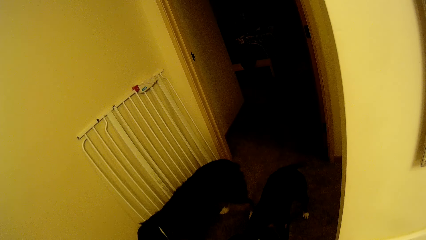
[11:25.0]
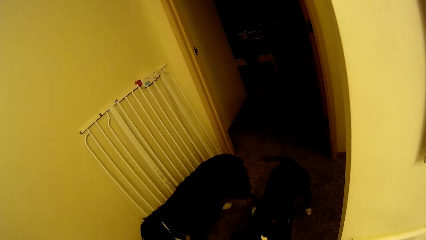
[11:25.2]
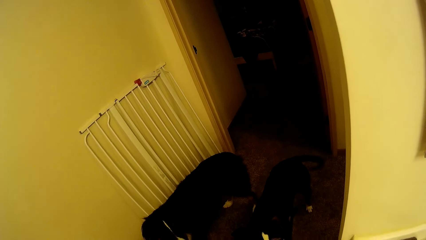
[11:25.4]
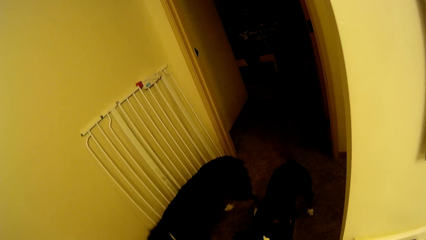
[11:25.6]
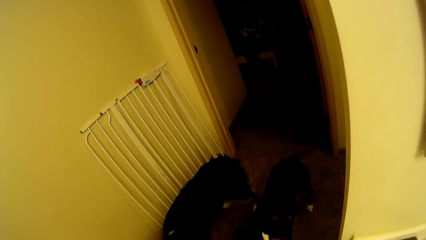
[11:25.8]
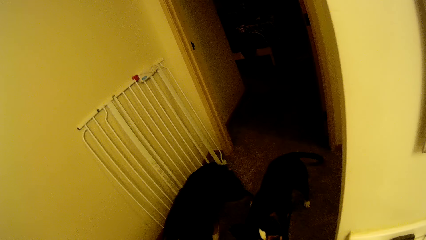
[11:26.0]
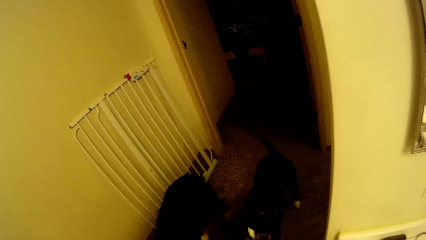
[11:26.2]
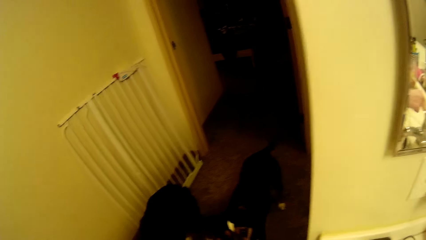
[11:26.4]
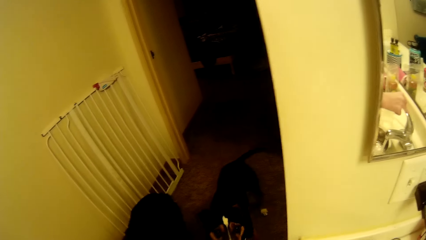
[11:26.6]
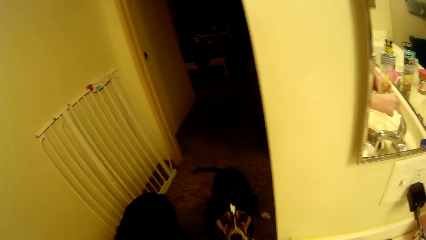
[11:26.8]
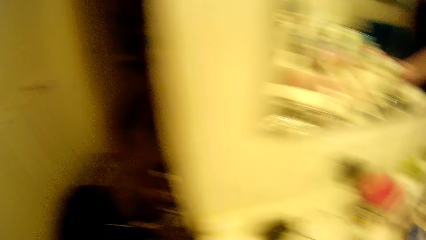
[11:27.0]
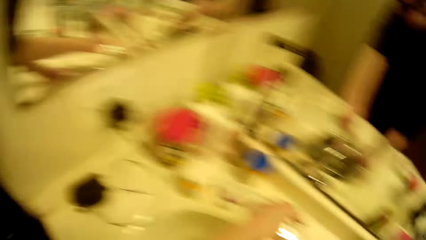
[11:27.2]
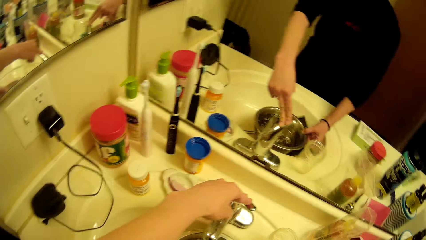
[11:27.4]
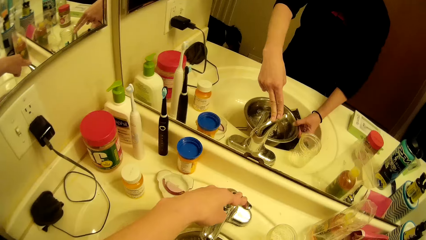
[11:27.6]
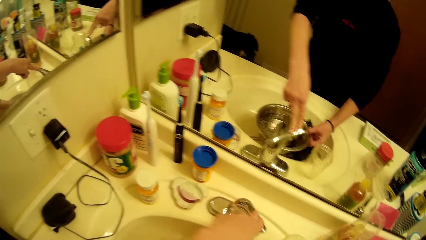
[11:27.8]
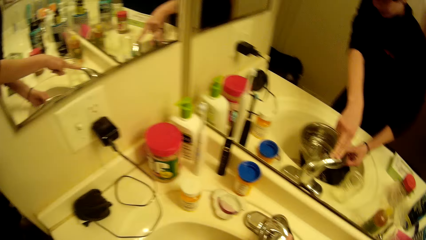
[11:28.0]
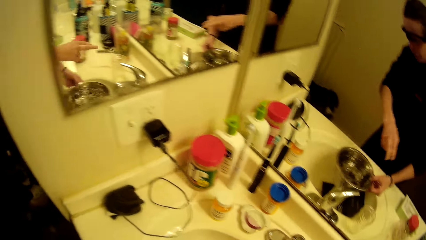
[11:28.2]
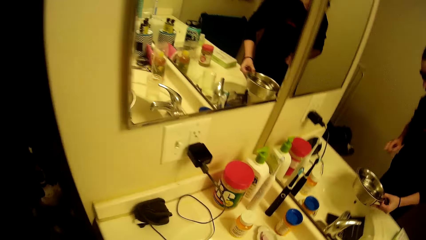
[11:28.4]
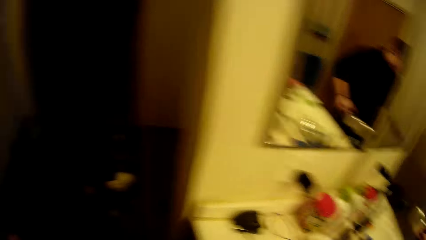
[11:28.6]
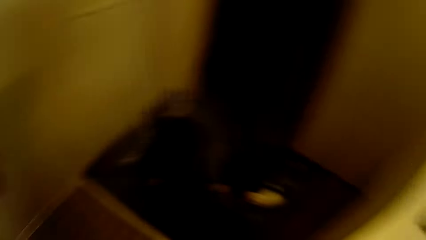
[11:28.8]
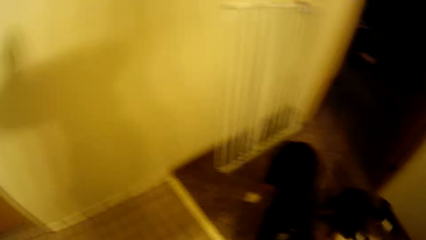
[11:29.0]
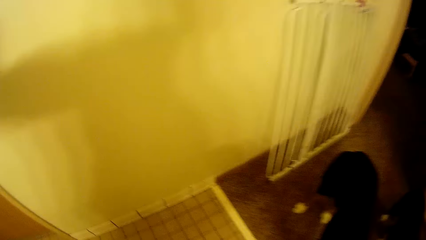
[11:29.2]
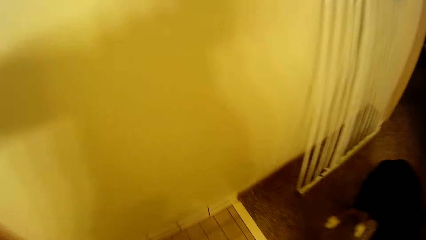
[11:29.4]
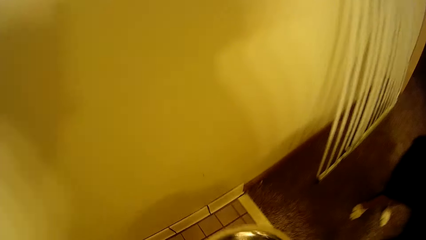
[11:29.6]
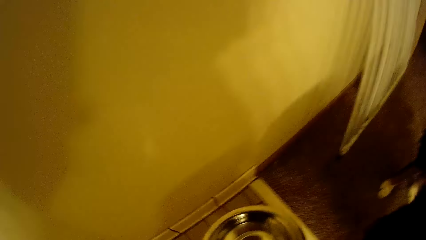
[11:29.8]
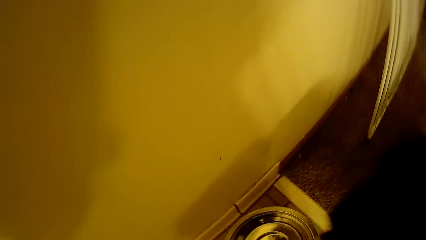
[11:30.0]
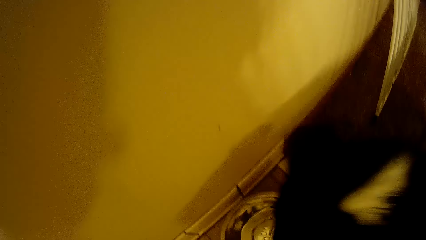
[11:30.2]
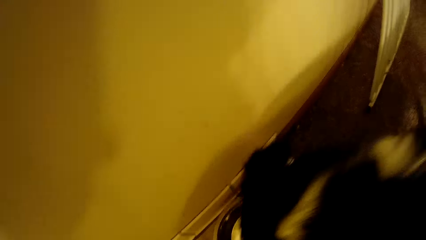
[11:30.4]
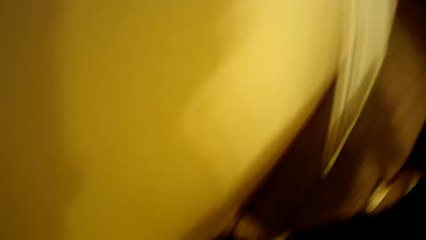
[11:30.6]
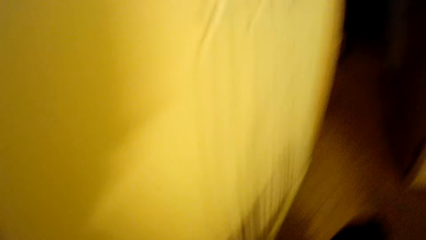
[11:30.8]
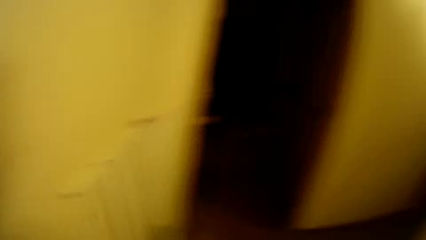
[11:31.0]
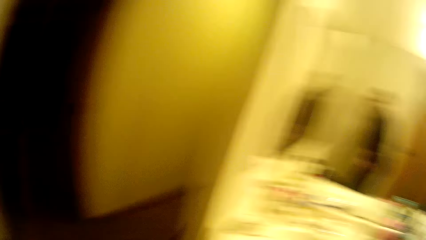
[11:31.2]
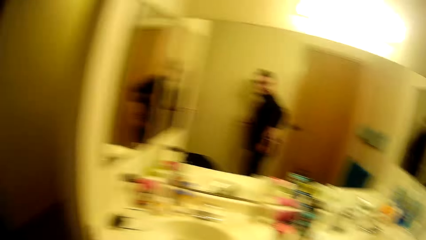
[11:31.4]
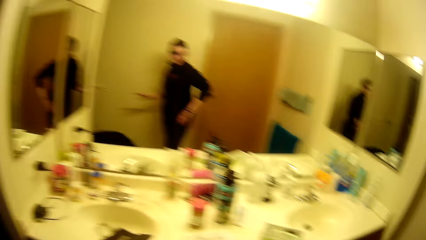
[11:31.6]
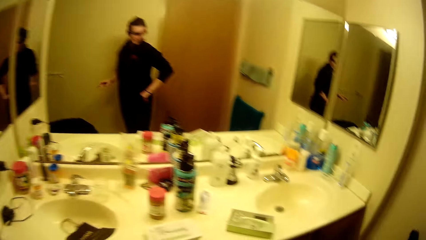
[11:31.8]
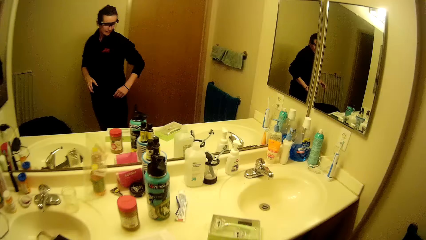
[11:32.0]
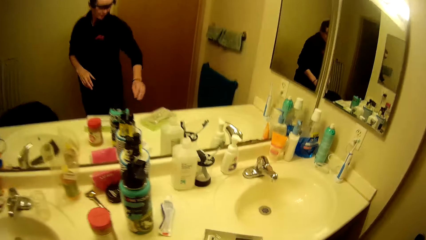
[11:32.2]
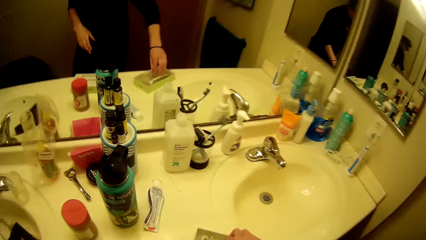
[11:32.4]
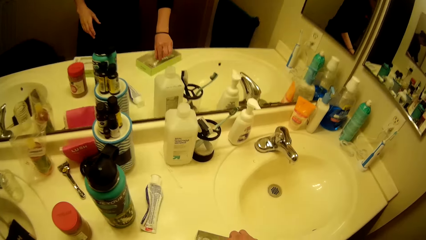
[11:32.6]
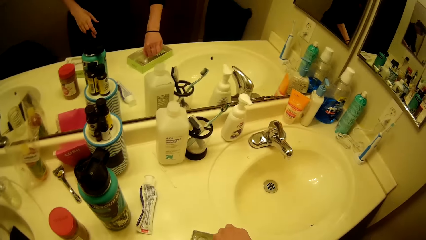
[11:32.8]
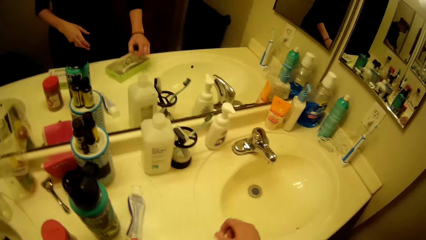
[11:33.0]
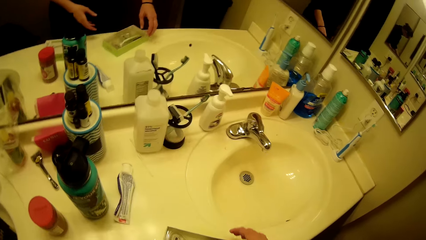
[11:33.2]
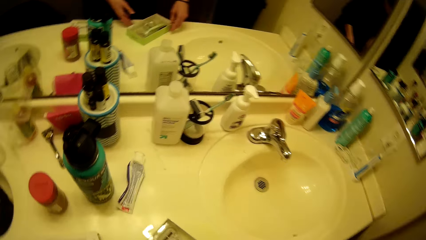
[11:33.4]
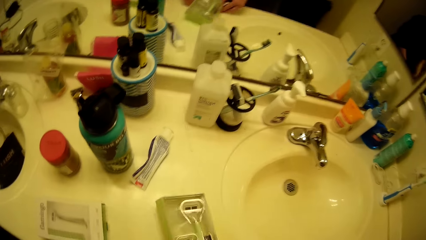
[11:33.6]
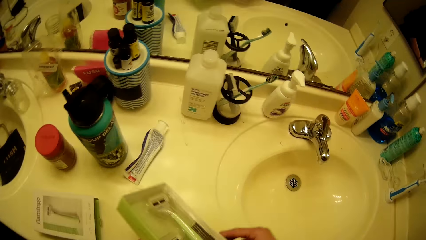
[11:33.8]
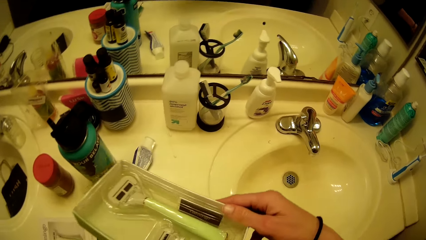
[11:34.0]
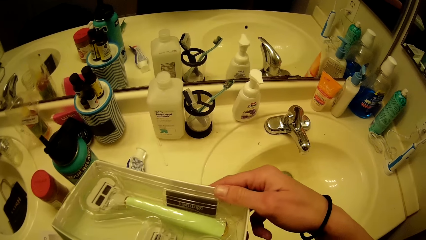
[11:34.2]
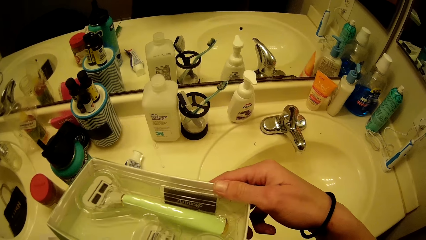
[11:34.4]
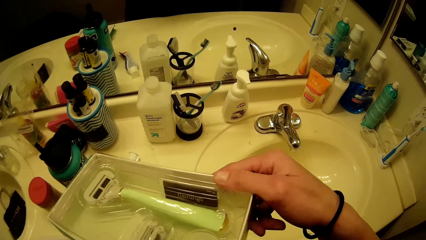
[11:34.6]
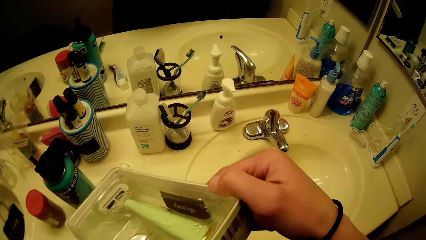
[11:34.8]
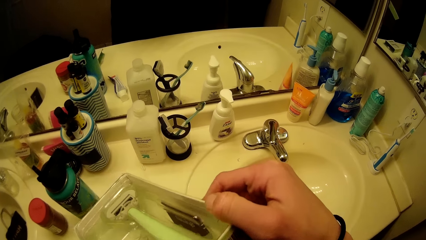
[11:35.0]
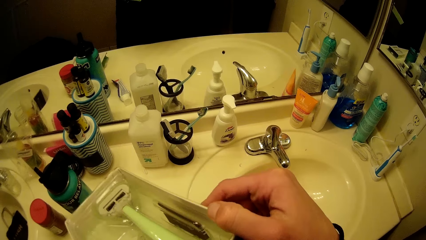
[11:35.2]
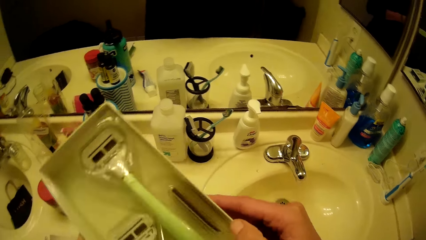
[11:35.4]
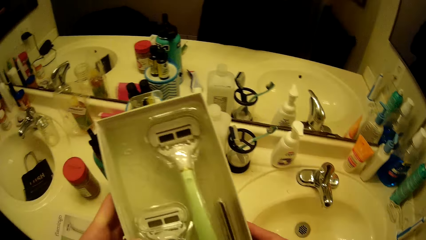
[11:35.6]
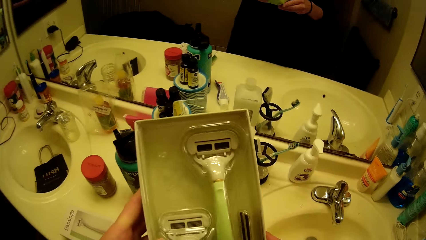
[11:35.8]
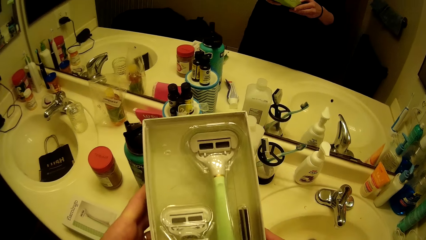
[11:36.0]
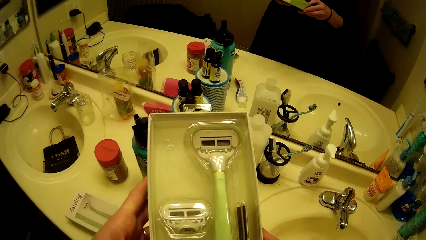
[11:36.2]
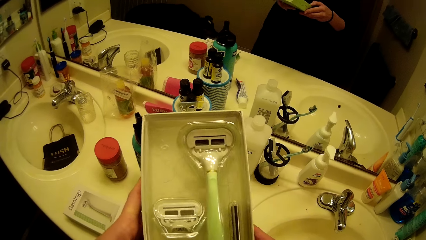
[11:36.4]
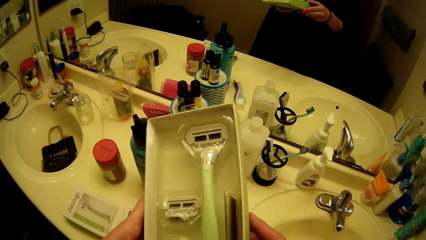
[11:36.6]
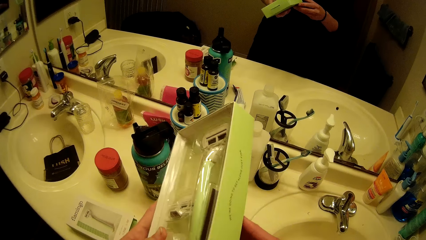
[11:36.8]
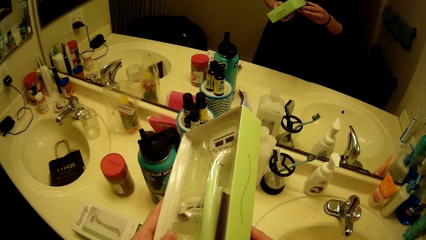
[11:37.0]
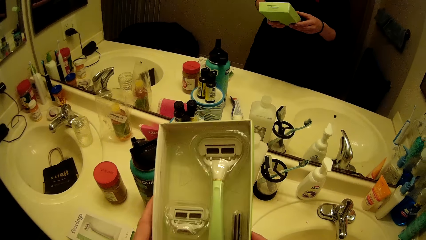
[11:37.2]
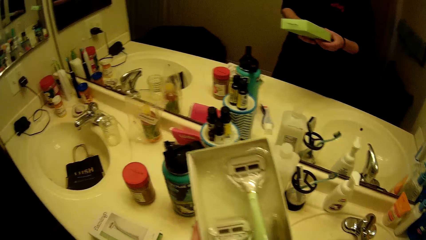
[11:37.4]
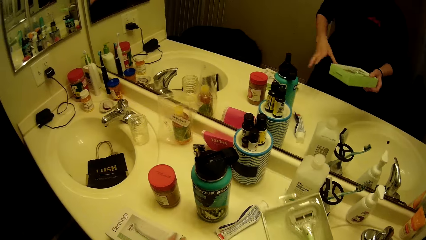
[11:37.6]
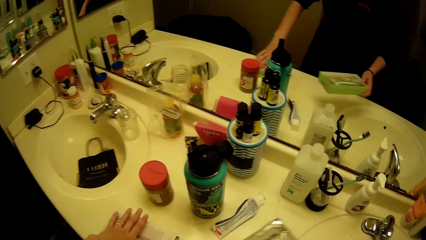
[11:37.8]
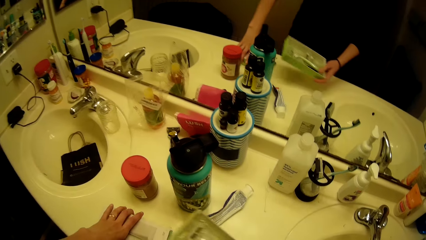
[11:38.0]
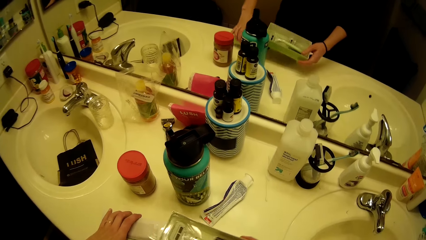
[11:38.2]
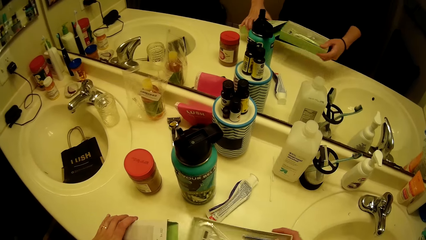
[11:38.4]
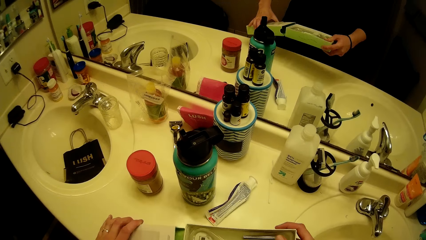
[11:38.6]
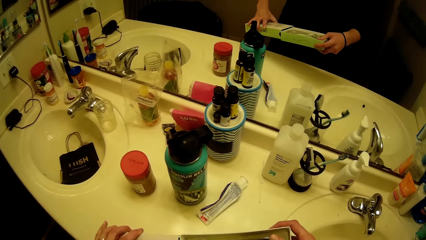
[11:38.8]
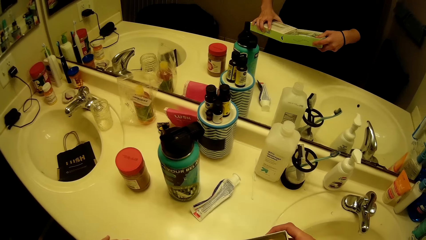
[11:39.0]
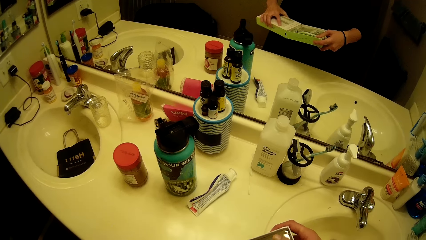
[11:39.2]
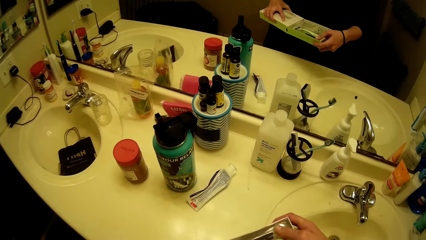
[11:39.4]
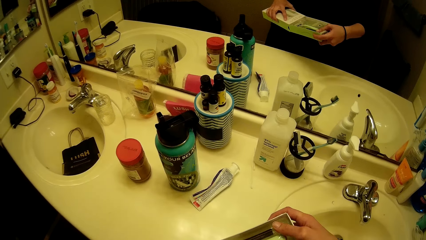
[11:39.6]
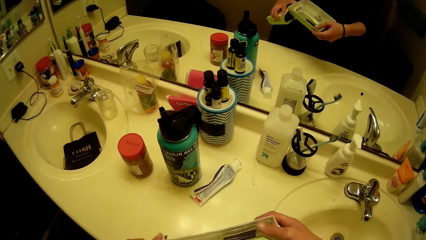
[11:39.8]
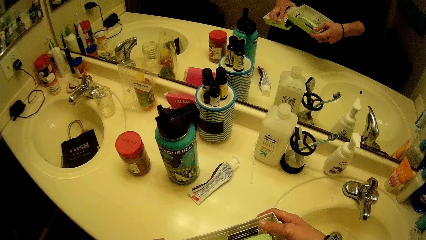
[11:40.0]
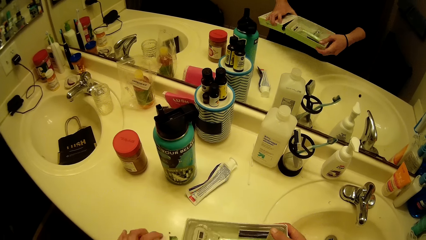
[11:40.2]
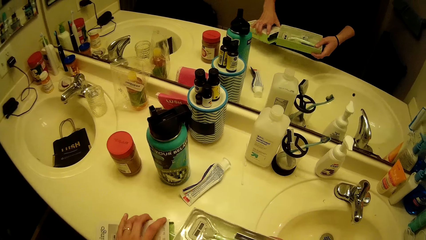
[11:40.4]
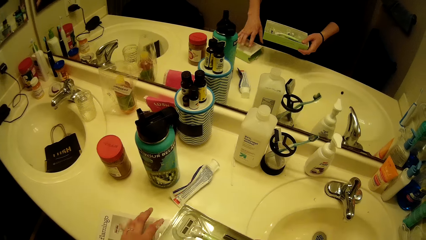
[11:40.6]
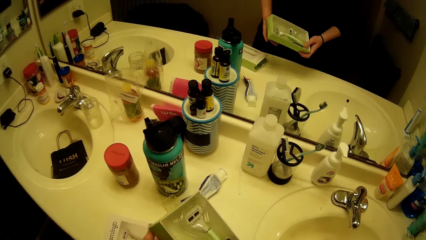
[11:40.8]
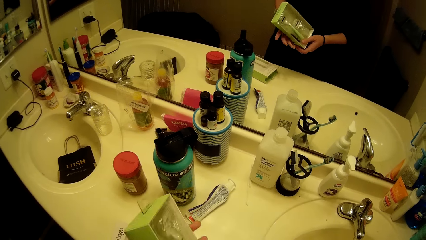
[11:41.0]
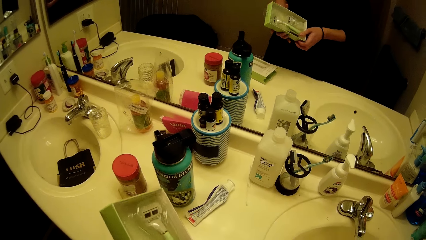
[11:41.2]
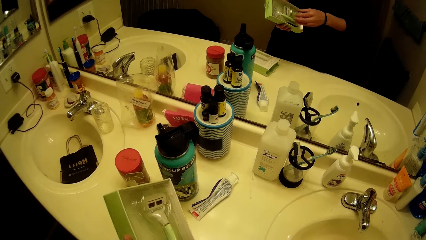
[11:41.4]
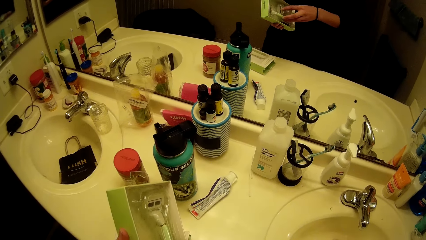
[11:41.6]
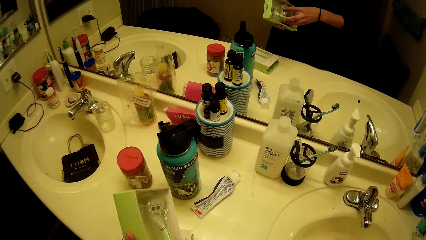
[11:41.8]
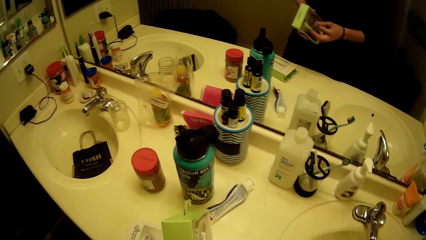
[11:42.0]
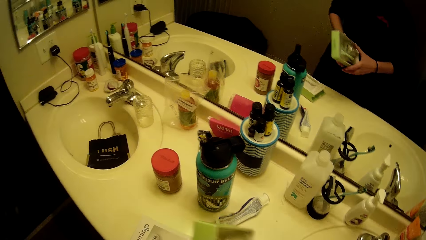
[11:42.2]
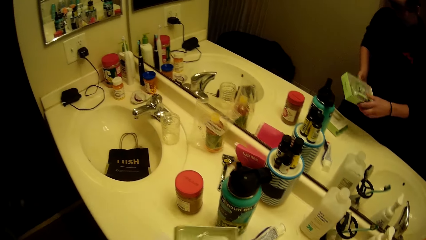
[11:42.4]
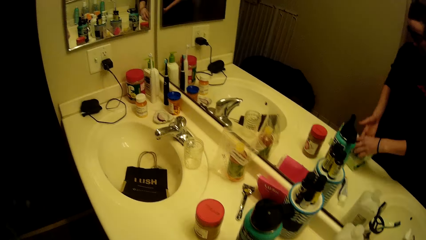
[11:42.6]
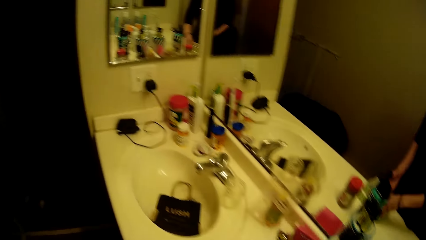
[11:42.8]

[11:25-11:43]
The camera wearer turns off the tap. They walk away. They put the bowl on the floor. They walk around the bathroom. They turn. They pick up the packet or carton on the sink. They inspect the carton. They lift the packet with both hands. They inspect the carton. They pick up the packet cover. They place the packet cover.
